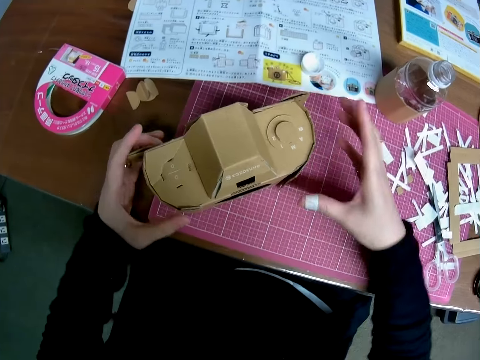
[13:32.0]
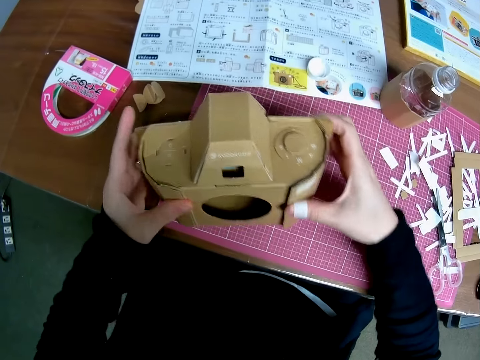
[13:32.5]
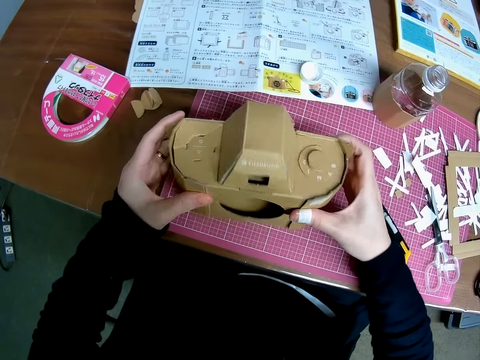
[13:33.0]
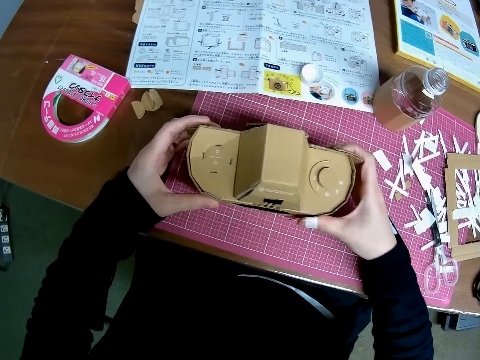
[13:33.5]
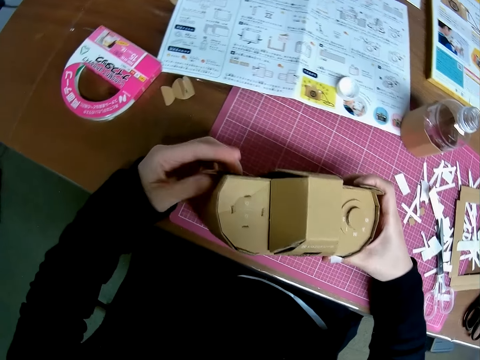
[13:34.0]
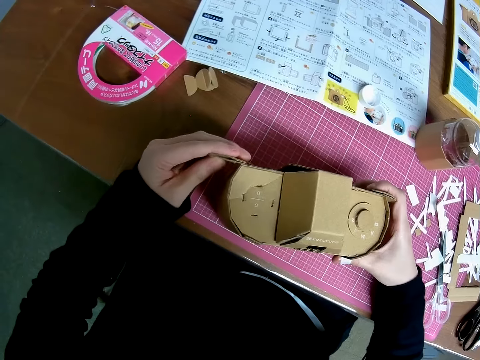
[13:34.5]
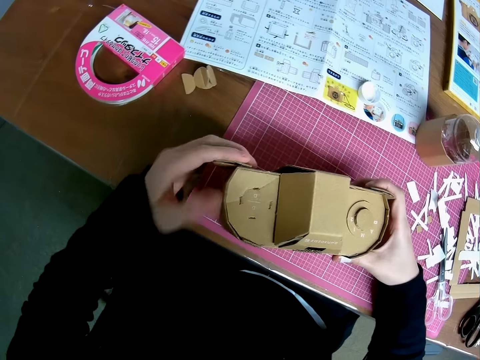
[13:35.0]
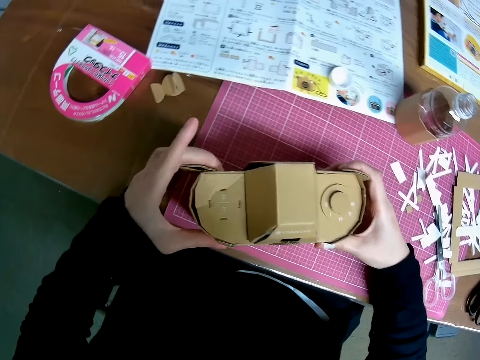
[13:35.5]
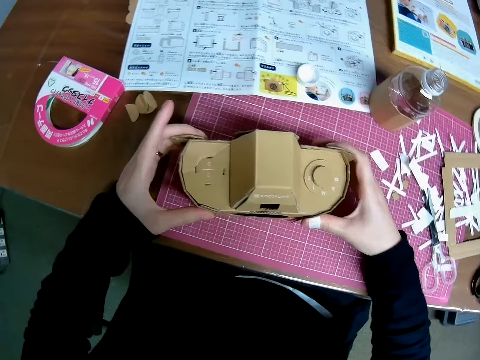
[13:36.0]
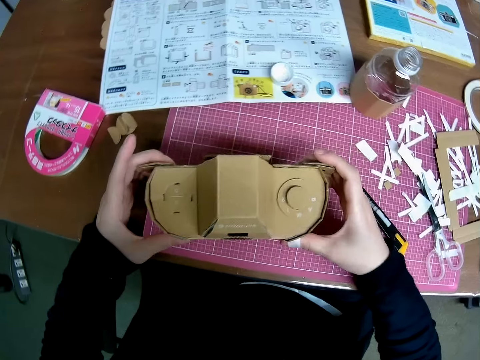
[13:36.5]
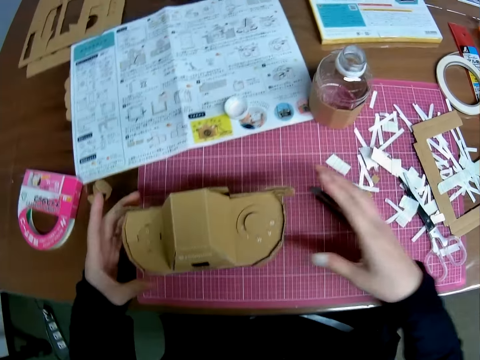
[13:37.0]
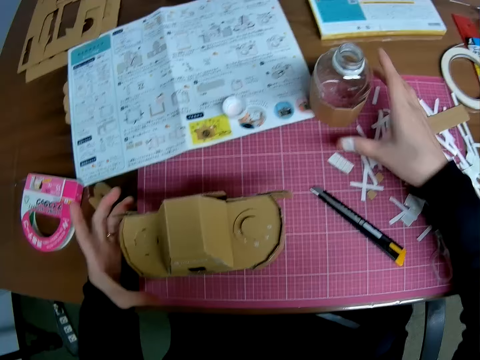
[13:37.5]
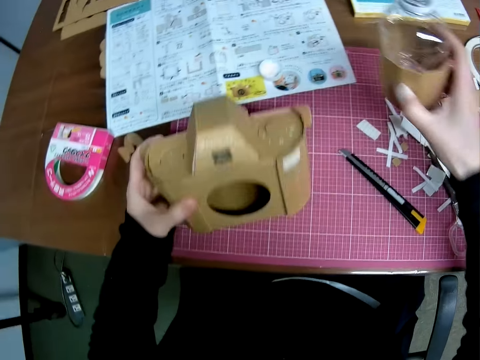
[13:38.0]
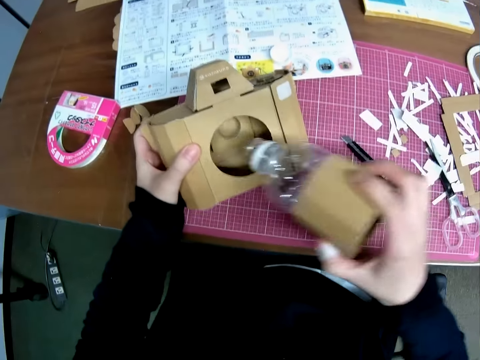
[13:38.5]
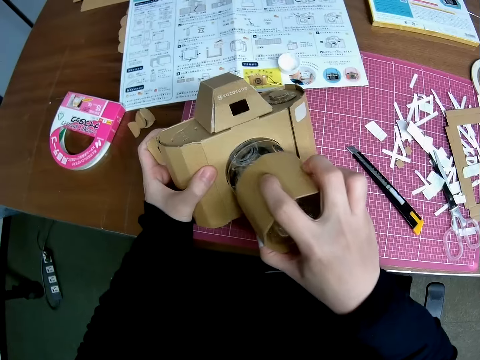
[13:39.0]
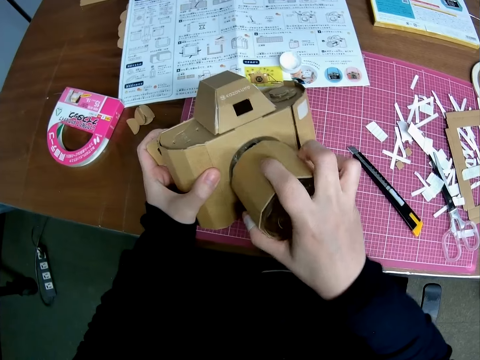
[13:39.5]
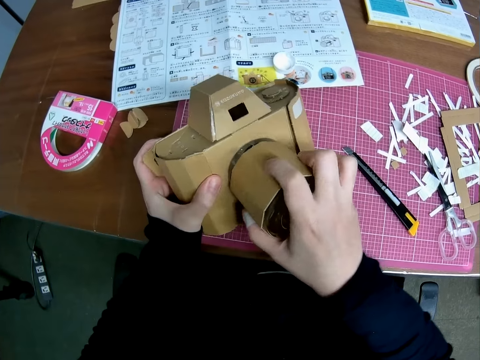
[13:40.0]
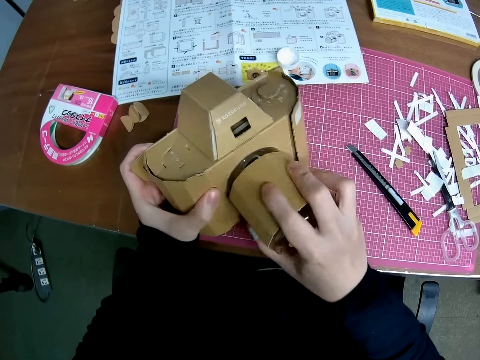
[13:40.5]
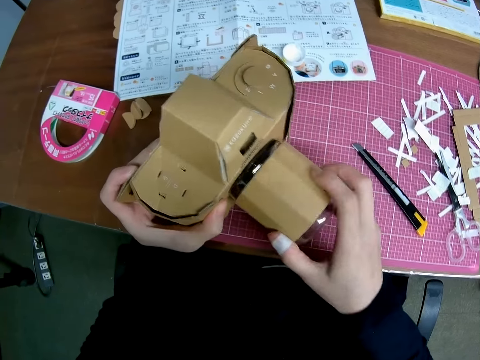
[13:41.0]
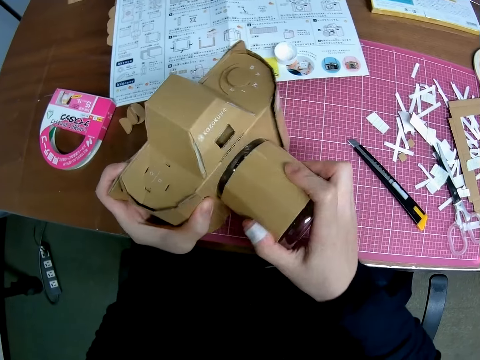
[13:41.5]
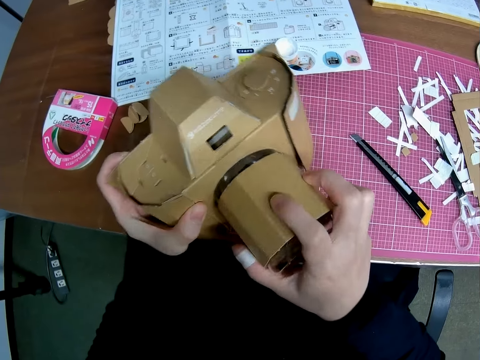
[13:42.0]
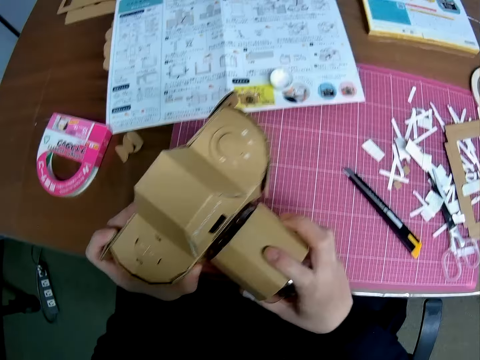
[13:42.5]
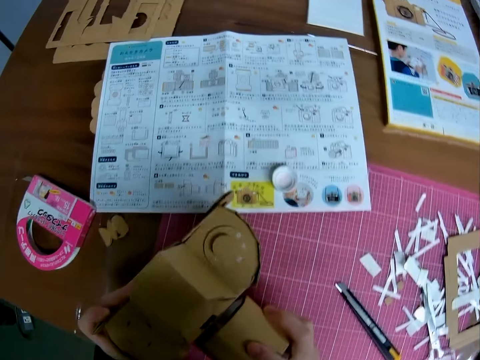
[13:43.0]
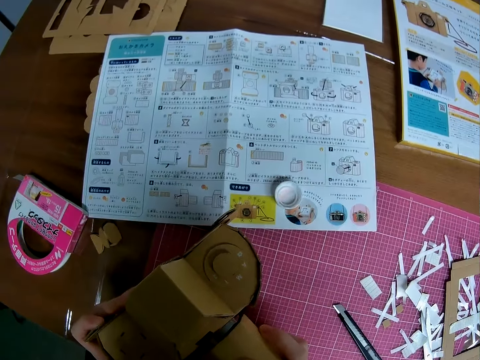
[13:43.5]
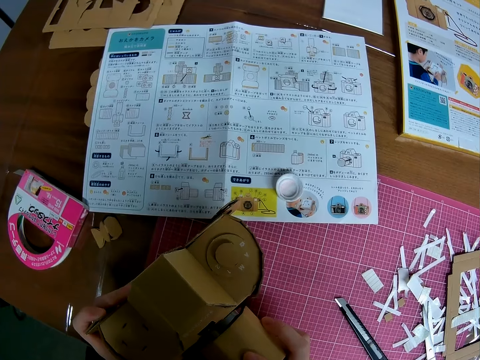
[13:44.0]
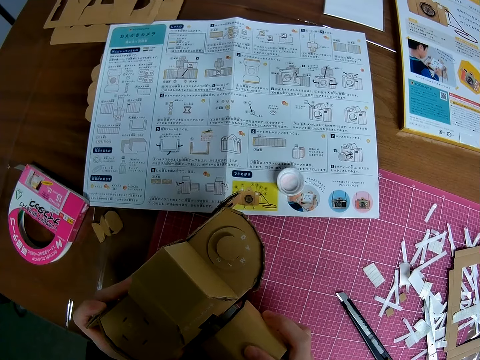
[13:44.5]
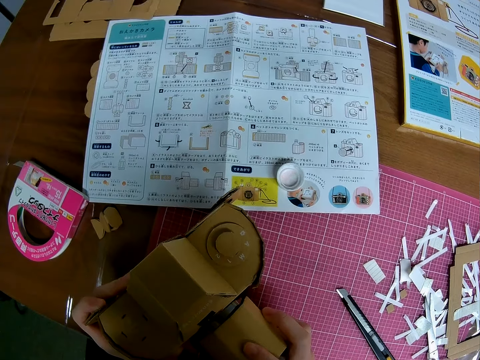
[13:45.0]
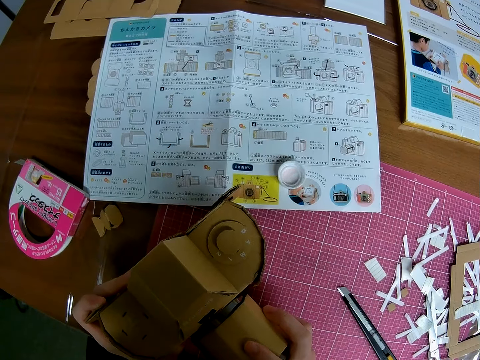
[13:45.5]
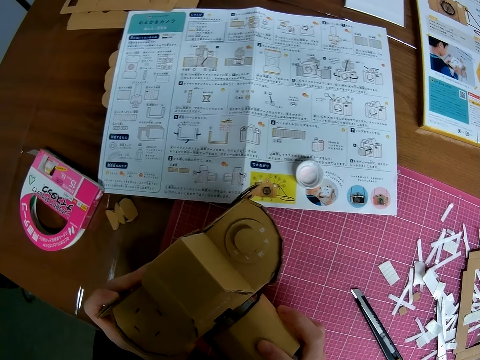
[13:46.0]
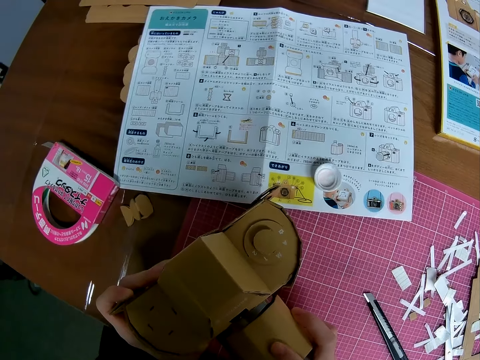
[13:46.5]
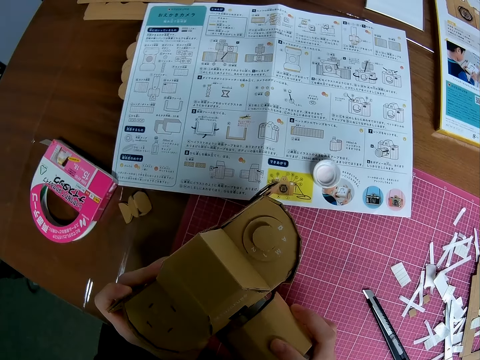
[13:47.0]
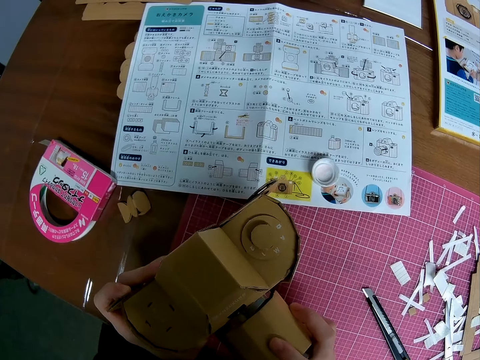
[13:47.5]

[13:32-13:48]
The camera wearer rotates the camera craft or mechanical model. They look at the camera craft. They adjust the piece of box on the camera craft. They pick up the plastic bottle from the pink sheet. They raise the mechanical model. They insert the plastic bottle into the mechanical model. They look towards the instruction manual on the table. They look at the camera craft.

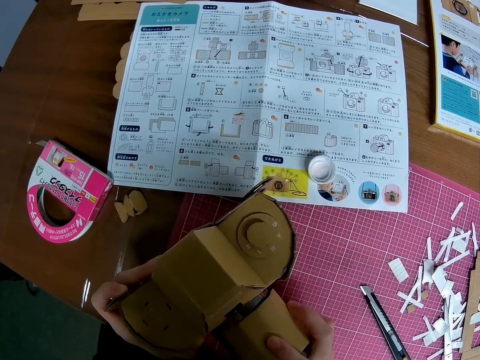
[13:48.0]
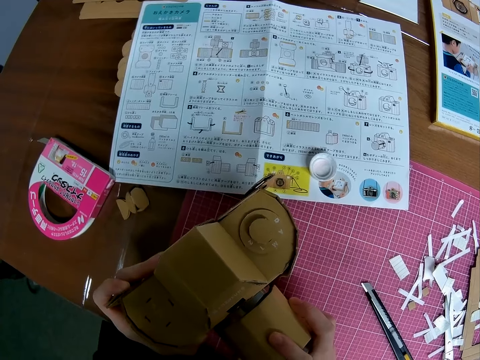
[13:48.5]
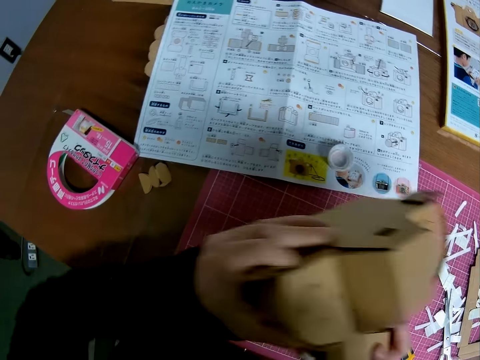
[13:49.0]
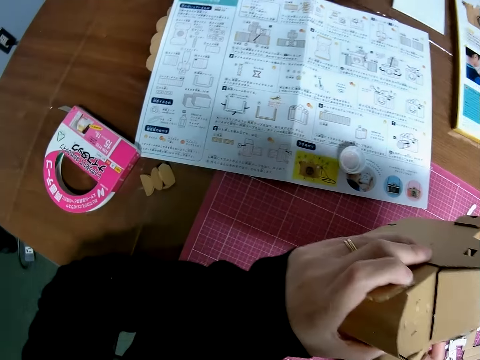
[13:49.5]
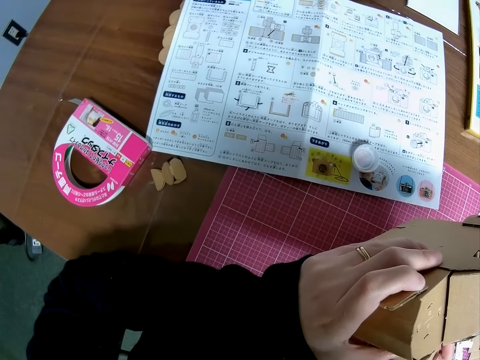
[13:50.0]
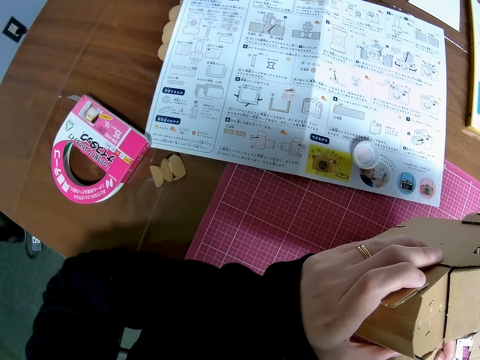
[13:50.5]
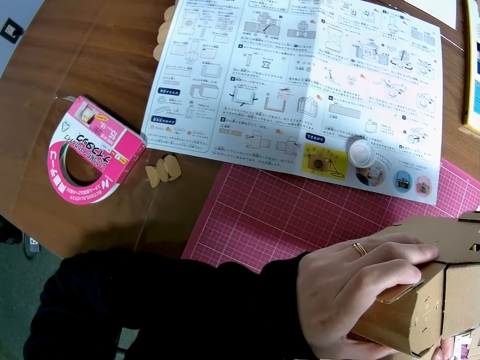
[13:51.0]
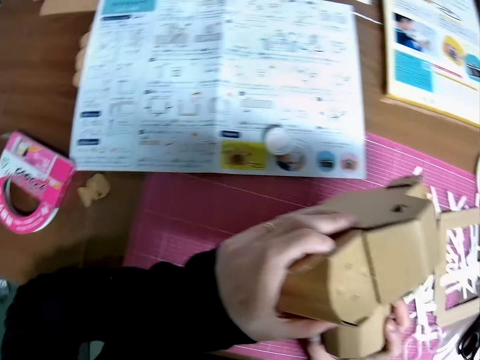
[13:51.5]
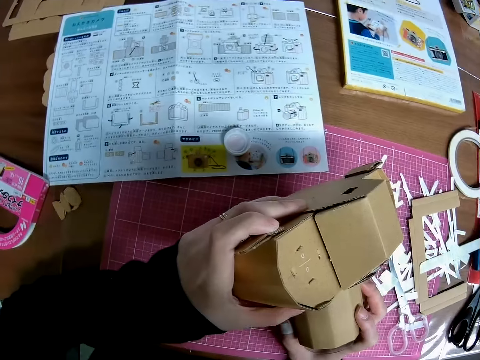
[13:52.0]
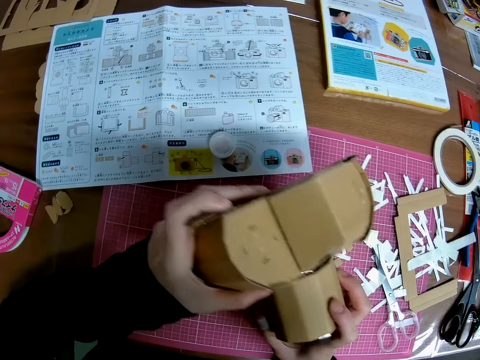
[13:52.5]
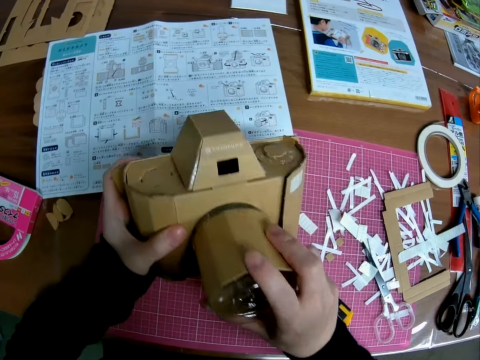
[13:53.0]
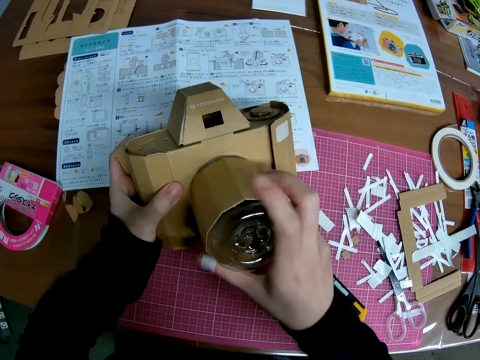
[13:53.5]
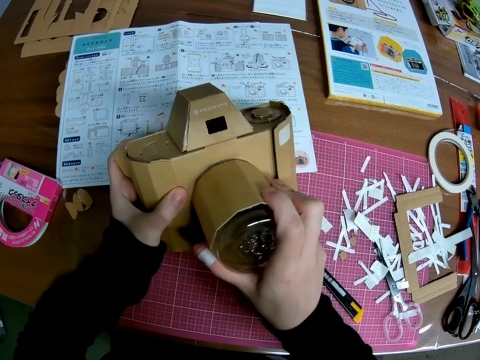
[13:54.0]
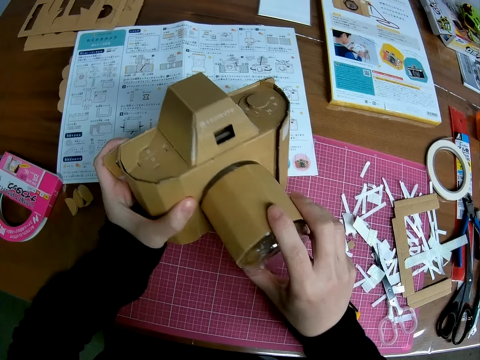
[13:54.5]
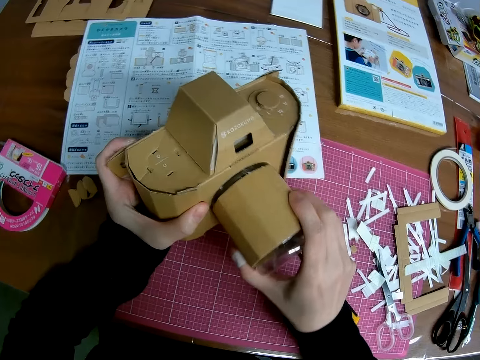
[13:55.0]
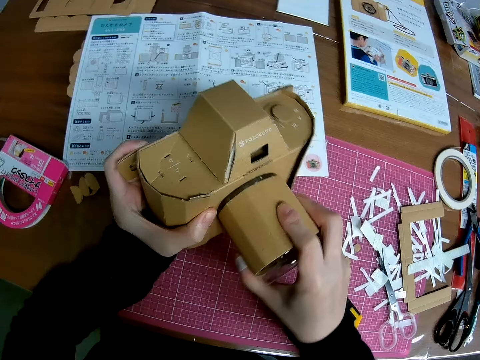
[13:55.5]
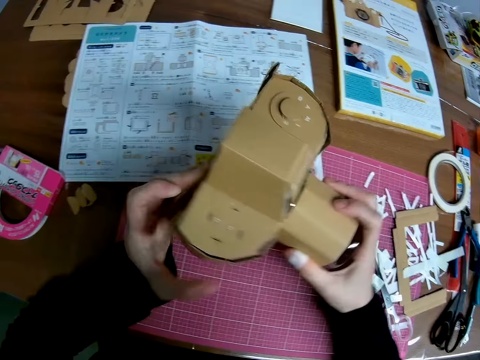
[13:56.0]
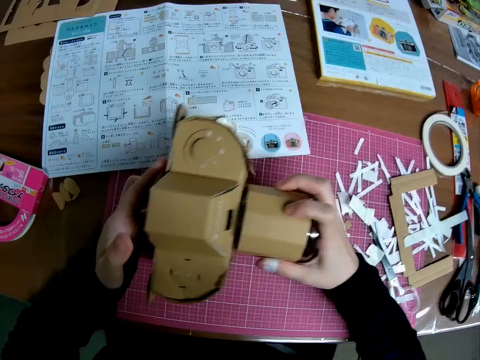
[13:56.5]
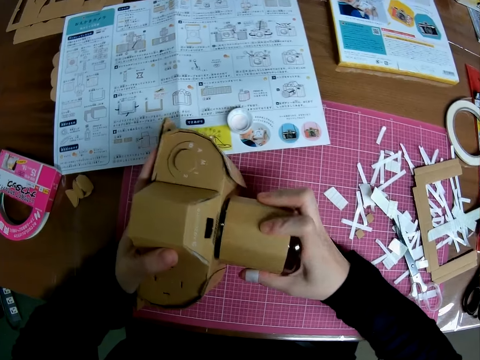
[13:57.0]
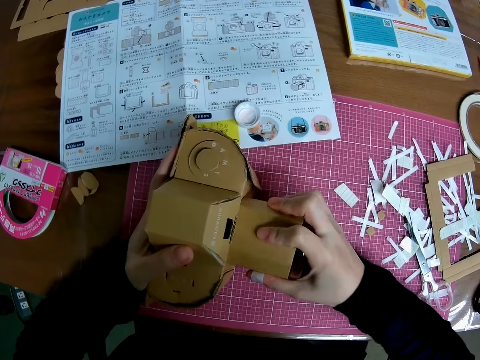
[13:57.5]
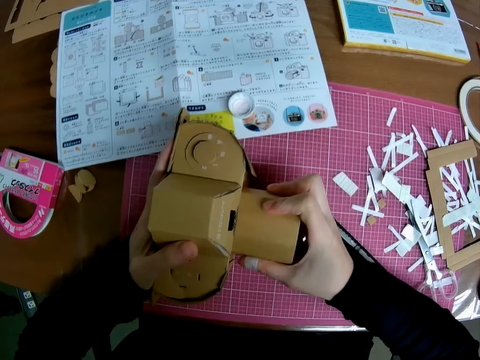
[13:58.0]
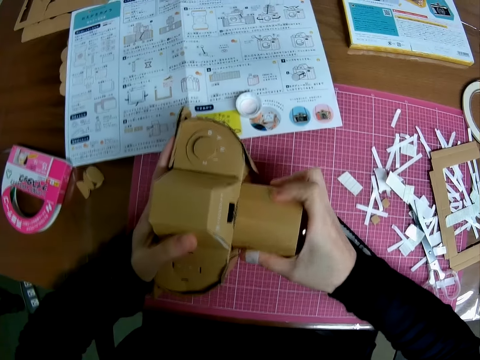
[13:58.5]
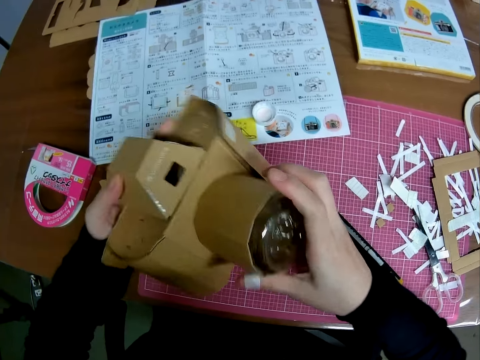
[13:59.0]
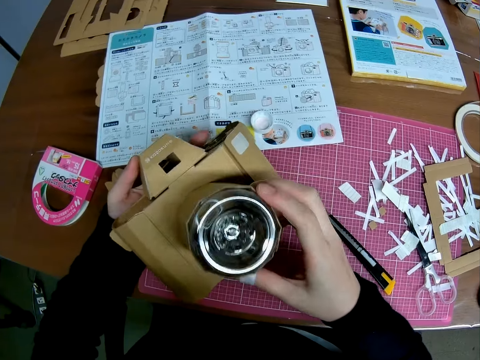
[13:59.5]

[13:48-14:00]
The camera wearer adjusts the bottle inside the paper craft.
